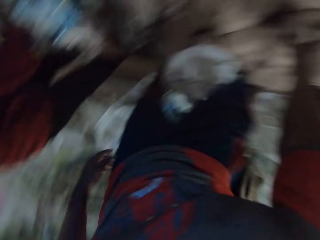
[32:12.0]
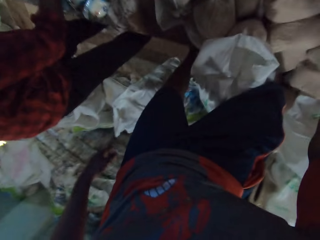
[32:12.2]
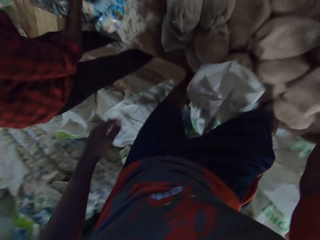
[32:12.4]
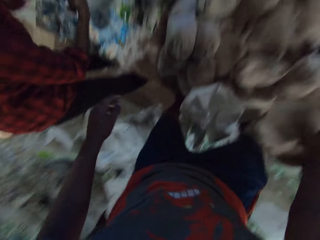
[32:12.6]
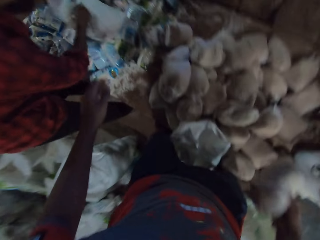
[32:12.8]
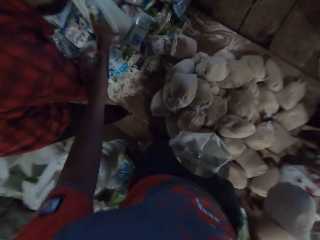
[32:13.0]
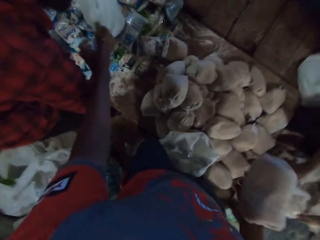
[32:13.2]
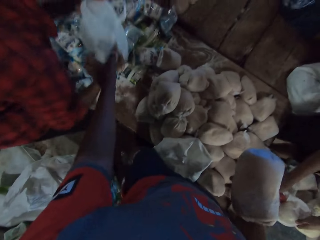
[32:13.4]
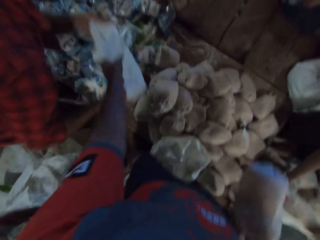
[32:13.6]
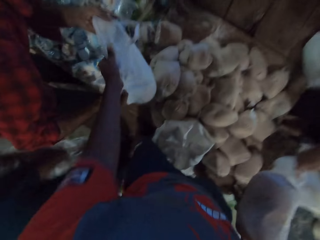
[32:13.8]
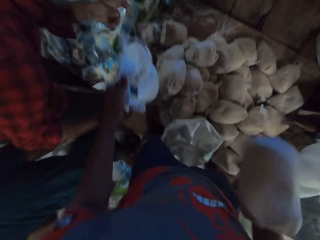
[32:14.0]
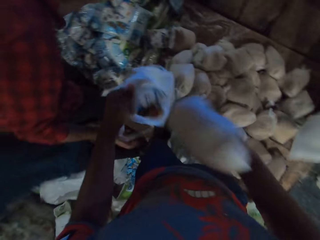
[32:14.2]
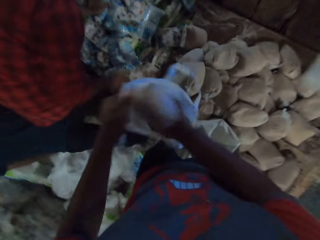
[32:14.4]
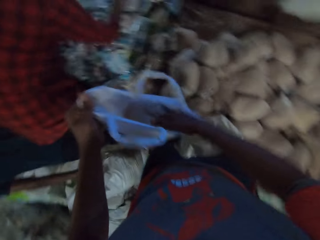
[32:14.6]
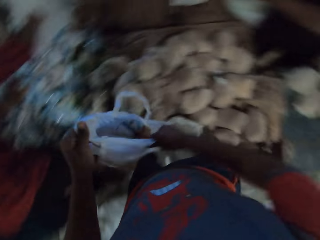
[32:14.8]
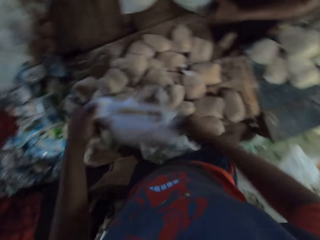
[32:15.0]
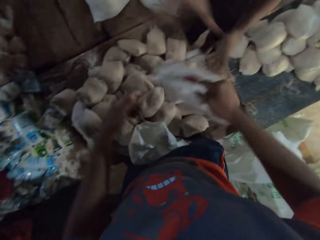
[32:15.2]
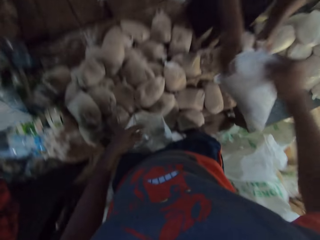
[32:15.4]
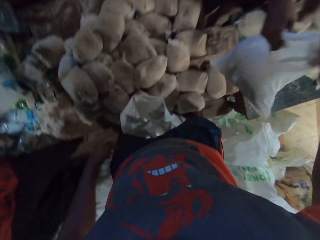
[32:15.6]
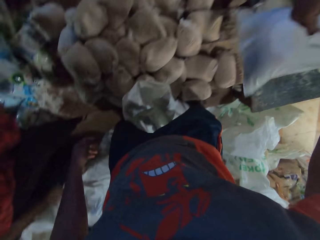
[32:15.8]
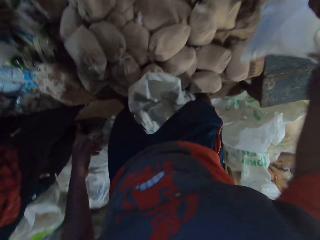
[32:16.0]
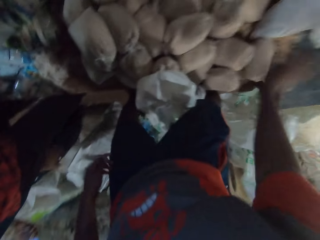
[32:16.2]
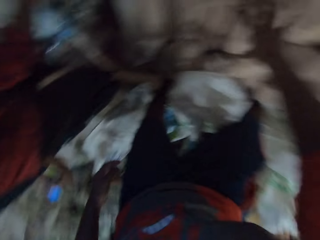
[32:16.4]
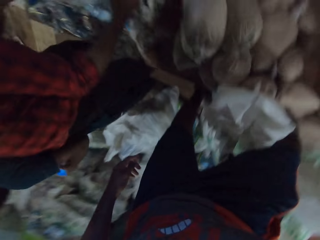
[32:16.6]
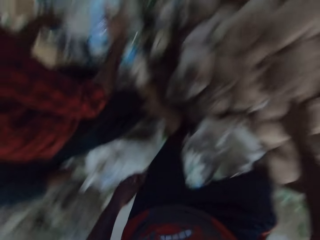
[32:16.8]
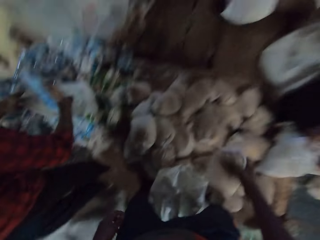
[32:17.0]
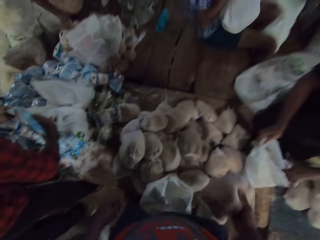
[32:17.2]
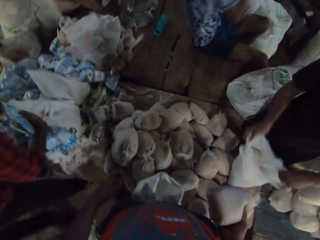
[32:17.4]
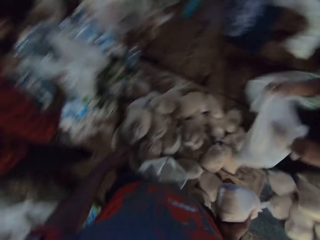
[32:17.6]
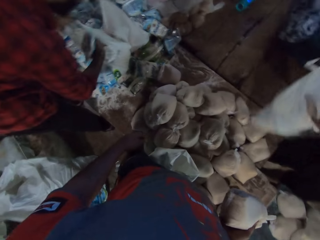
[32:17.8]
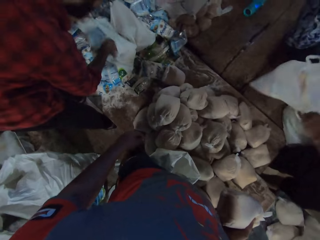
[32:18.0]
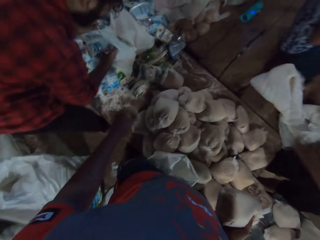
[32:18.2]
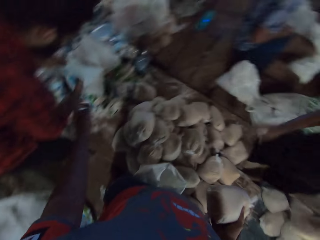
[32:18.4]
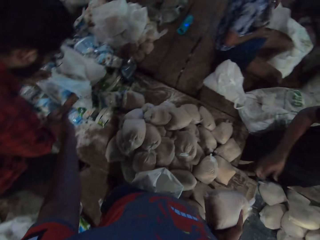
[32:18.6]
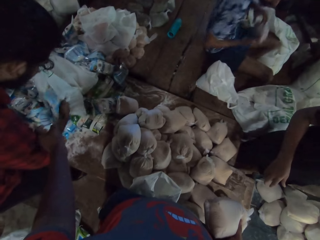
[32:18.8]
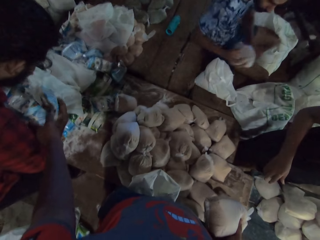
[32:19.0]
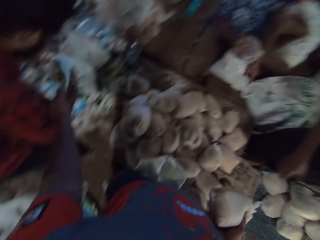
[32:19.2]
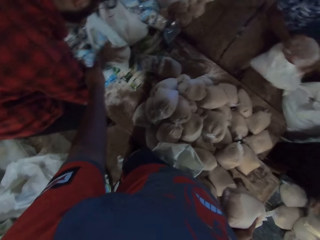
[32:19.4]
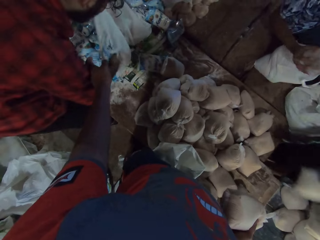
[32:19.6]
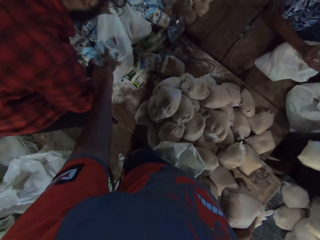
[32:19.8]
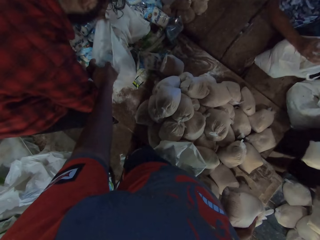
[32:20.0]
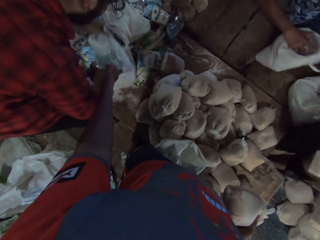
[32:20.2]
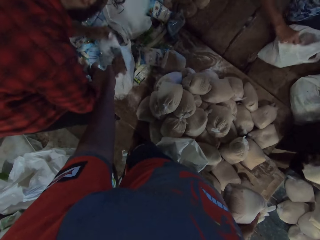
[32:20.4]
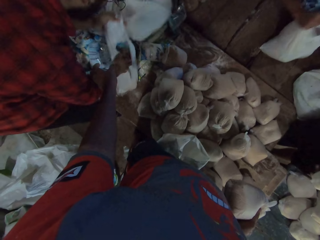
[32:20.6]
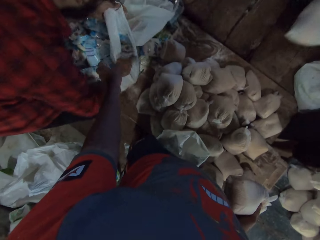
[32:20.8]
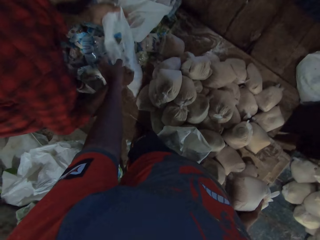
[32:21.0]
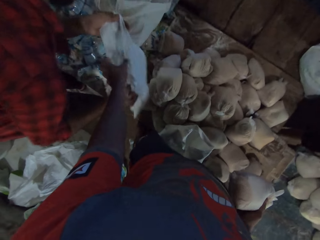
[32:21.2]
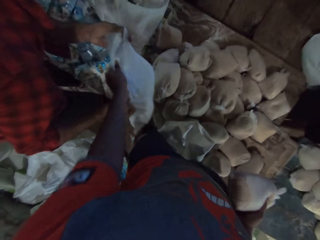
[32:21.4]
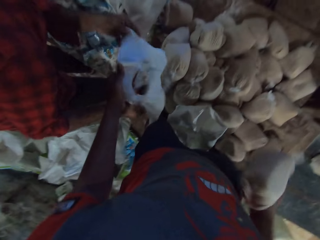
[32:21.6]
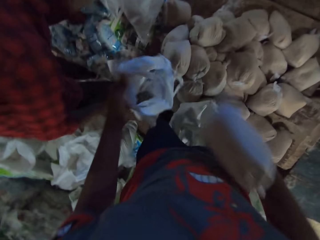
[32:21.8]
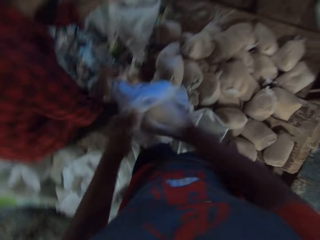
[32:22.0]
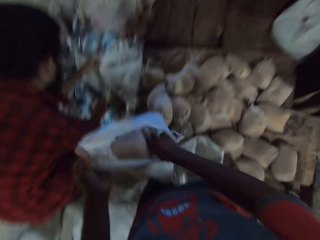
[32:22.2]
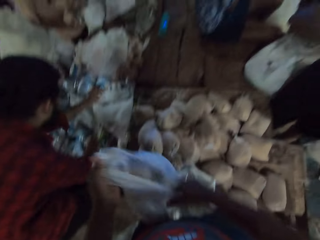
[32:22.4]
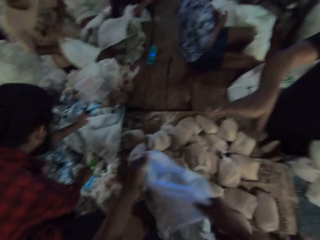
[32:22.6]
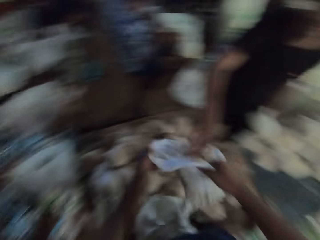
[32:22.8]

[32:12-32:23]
A man holds the bag with his right hand. The camera wearer picks a bag of broken wheat from the table with his right hand. Another man puts a bag of salt in the bag with his right hand. The second man passes a shopping bag to the camera wearer with both hands. He holds the bag with his left hand. The first man picks the bag from the table with both hands. The camera wearer puts the bag of broken wheat in the bag with his right hand. The first man places the bags on the table with both hands. The camera wearer holds the bag in both hands and passes the bag to the first man with his right hand. He picks the bag of broken wheat from the table with his right hand. The second man holds the bag of salt with his right hand. A third man lifts the bag from the table with both hands. The first man opens the bag on the table with both hands. A fourth man places a bag on the table with his right hand. The second man holds the bag of salt with his right hand and puts the bag of salt in a bag on the table with his right hand. The first man picks the bag from the table with both hands and places the bag on the table with both hands. The second man puts the bag of salt in the bag on the table with his right hand. The third man holds a loaf of bread with his right hand, opens the bag on the table with his left hand. The first man picks the bag of broken wheat from the table with his left hand. The third man places the loaf of bread in the bag on the table with his right hand. The first man passes the bag of broken wheat to his right hand with his left hand. The fourth man places the bag on the table with his right hand. The second man passes the bag to the camera wearer with both hands. He holds the bag with his left hand, puts the bag of broken wheat in the bag with his right hand, and holds the bag in both hands. The second man holds the bag with his right hand.

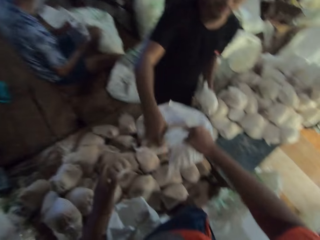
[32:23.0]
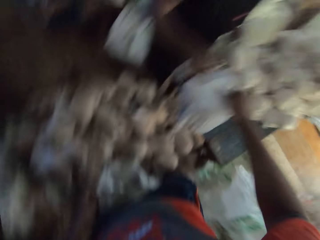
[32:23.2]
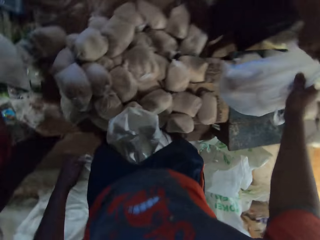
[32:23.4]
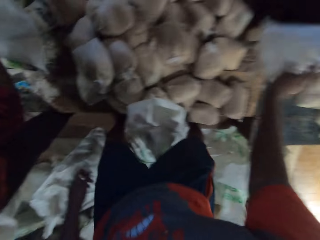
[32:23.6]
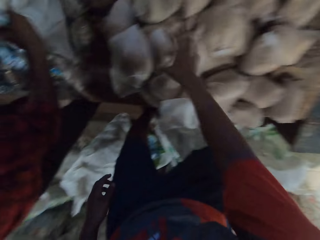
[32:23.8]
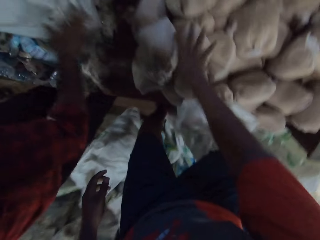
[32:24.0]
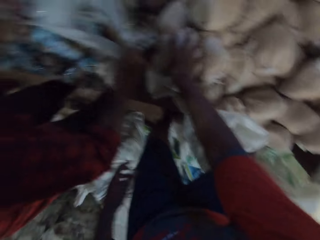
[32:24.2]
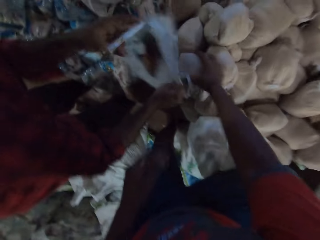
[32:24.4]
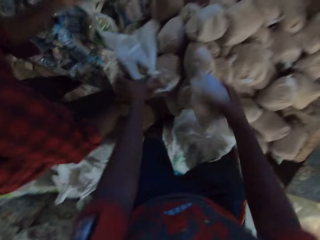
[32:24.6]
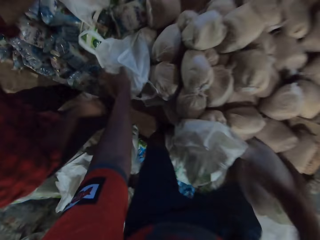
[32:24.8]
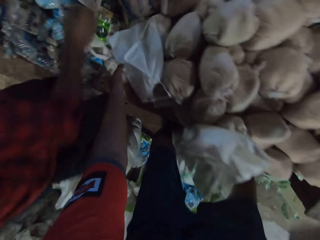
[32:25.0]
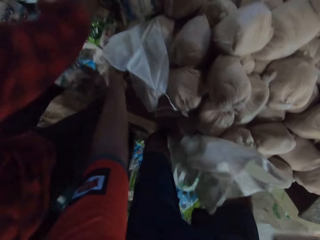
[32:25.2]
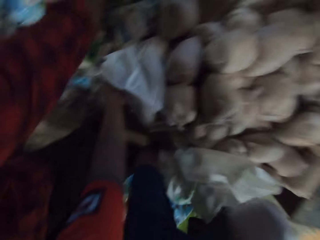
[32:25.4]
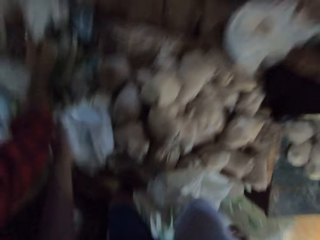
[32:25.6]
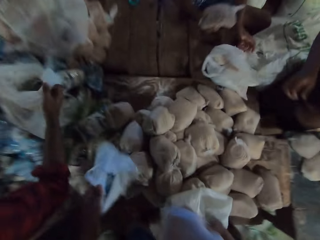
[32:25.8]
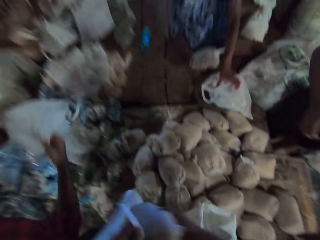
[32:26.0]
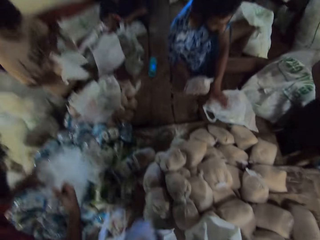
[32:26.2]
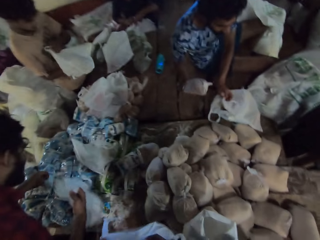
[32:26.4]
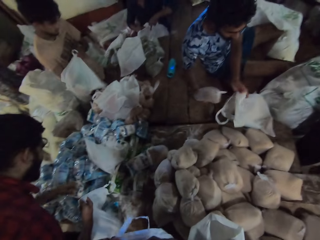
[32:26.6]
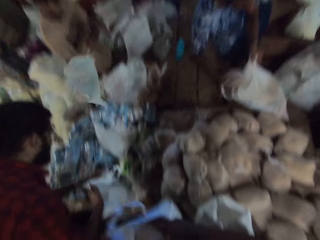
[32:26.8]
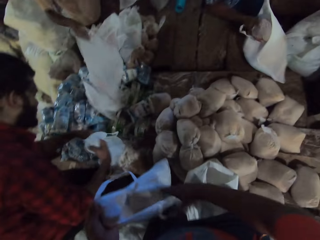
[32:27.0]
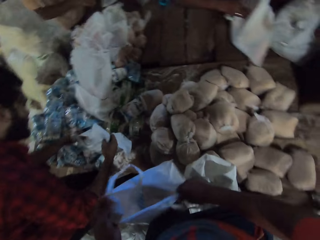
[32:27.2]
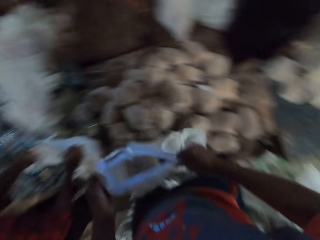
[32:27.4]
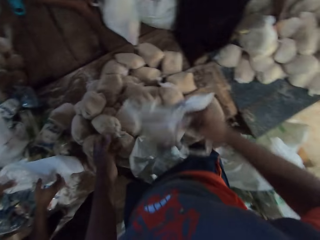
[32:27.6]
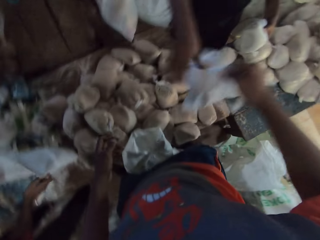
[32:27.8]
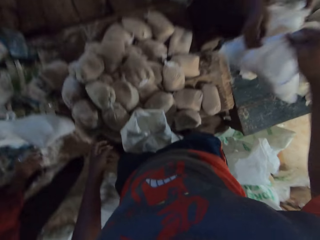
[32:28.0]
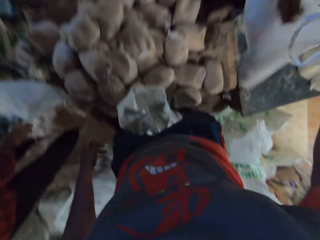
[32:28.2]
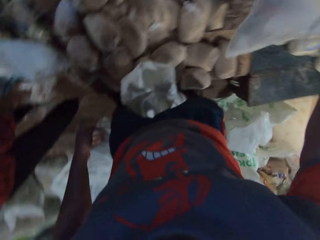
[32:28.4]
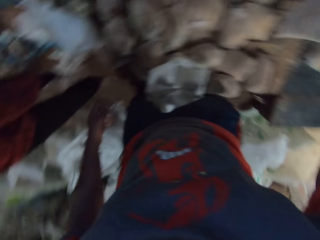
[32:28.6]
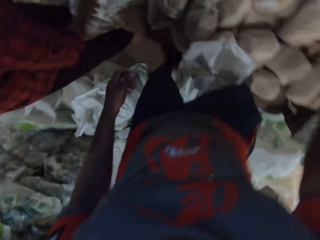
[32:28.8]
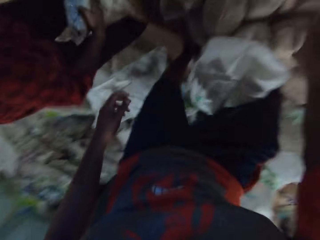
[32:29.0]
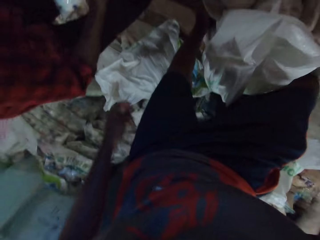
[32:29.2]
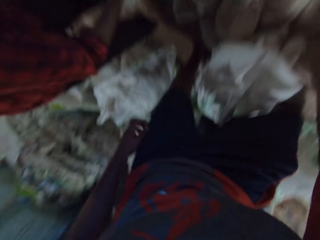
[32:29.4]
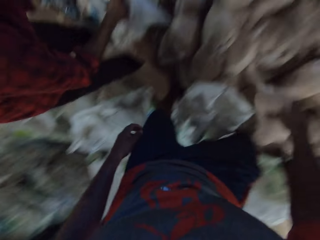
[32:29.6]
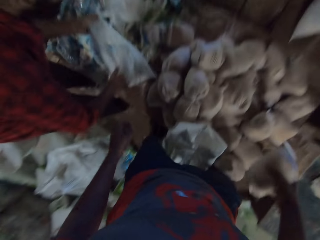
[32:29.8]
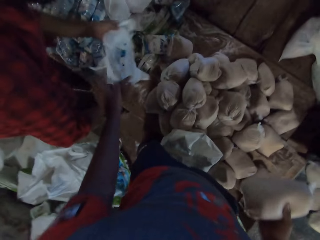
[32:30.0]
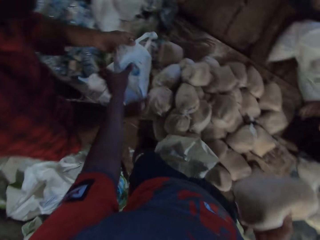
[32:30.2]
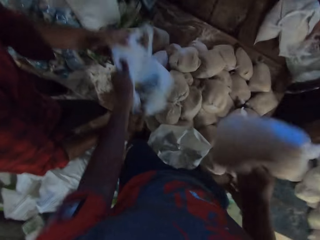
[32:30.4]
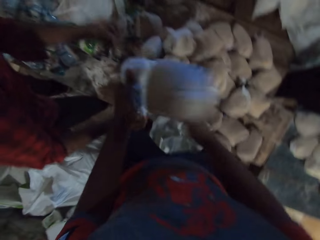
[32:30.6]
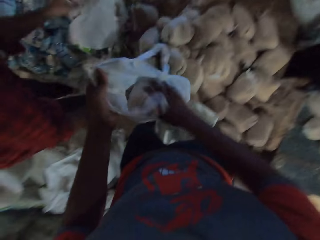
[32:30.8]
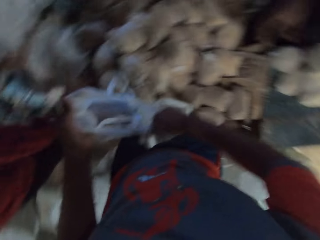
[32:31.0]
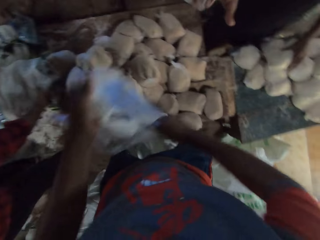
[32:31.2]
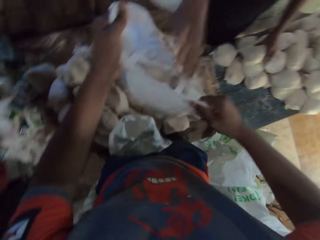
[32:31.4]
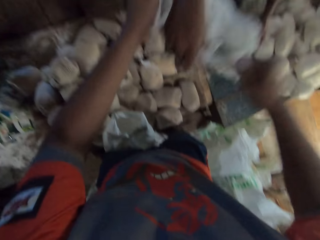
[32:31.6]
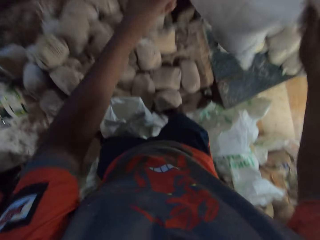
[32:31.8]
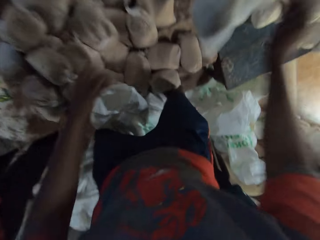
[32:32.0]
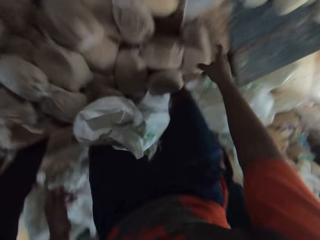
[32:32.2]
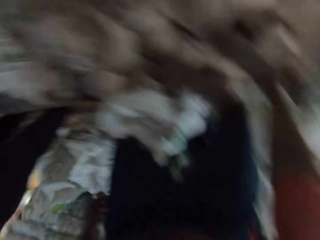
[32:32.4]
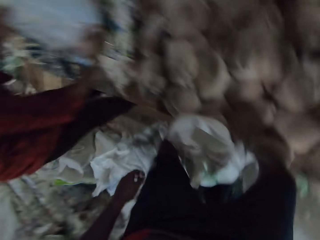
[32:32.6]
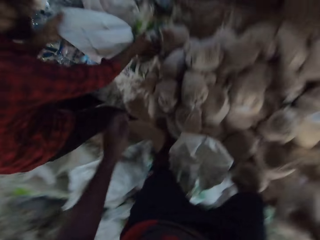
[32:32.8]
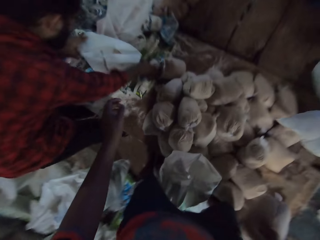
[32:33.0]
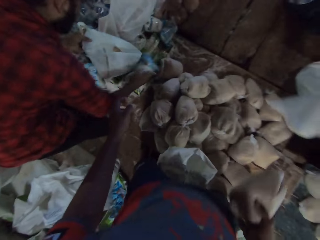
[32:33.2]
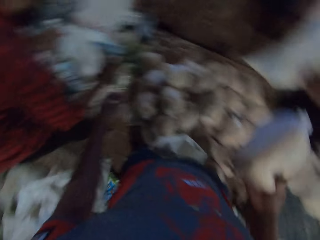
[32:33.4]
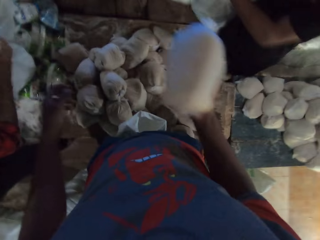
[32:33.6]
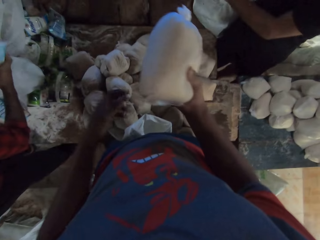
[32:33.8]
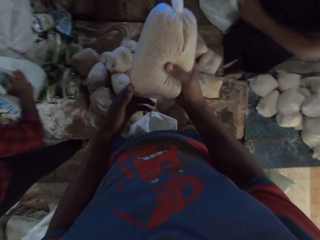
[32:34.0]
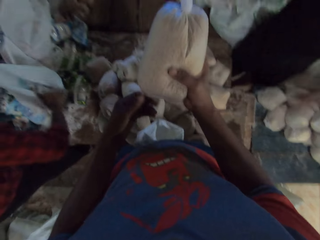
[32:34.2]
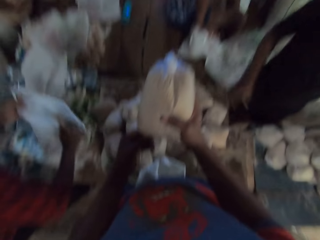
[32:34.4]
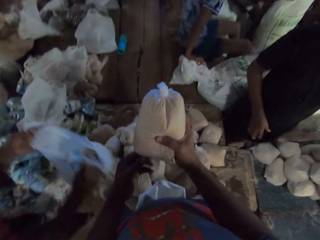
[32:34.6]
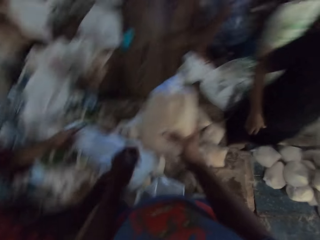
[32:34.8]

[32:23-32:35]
The camera wearer passes the bag to a man with both hands. The man holds the bag with his right hand. The camera wearer touches a bag of broken wheat on the table with his right hand. He picks the bag of broken wheat from the table with his right hand. He picks the bag from the table with his left hand. He puts the bag of broken wheat in the bag with his right hand. The first man places the bag on the table with both hands. Another man lifts a bag in both hands. A third man opens the bag on the table with his left hand. A fourth man puts a packet of grain in a bag with his right hand. The third man puts a loaf of bread in the bag with his right hand. The second man touches some bags of salt on the table with his left hand. The camera wearer holds the bag in both hands. The fourth man drops the bag on the table with his right hand. The third man lifts the bag from the table with both hands. The camera wearer passes the bag to the first man with both hands. The first man holds the bag with his right hand and places a bag of broken wheat in the bag with his left hand. The camera wearer picks the bag of broken wheat from the table with his right hand. The second man puts a bag of salt in a bag on the table with his right hand. The second man passes a bag to the camera wearer with both hands. He holds the bag with his left hand. The fourth man drops the bag on the table with his right hand. The camera wearer puts the bag of broken wheat in the bag with his right hand, holds the bag in both hands, and passes the bag to the first man with both hands. The first man holds a bag of wheat with his left hand and holds the bag with his right hand. The camera wearer picks the bag of broken wheat from the table with his right hand. The first man places the bag on the table with both hands. The camera wearer holds the bag of broken wheat in both hands.
